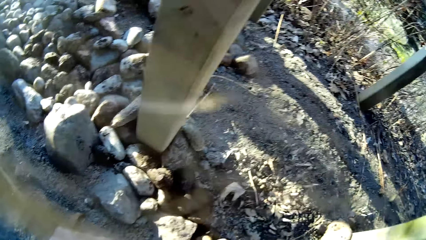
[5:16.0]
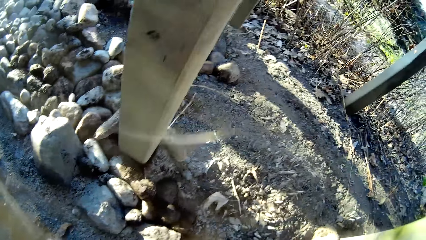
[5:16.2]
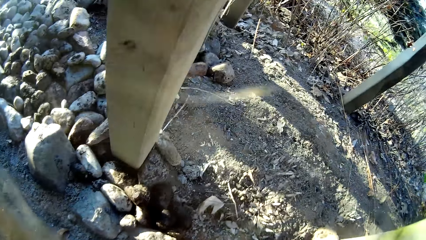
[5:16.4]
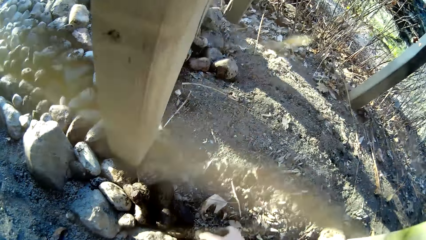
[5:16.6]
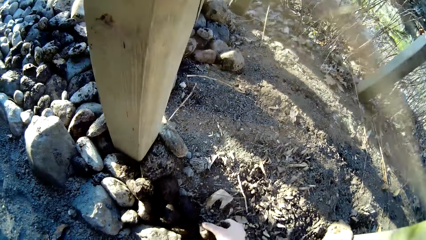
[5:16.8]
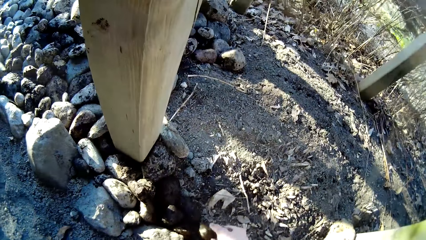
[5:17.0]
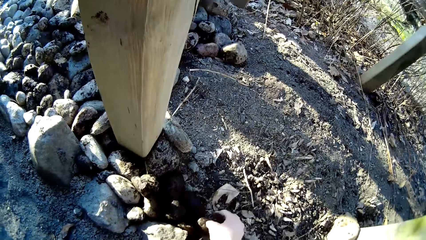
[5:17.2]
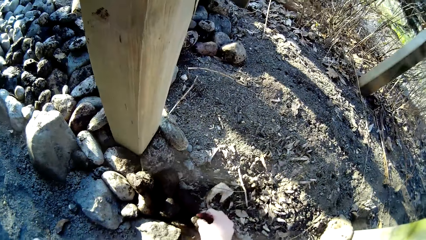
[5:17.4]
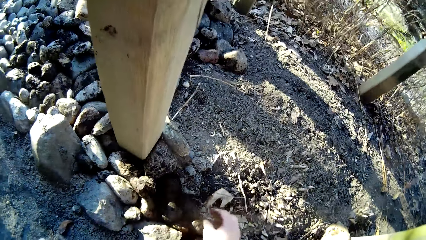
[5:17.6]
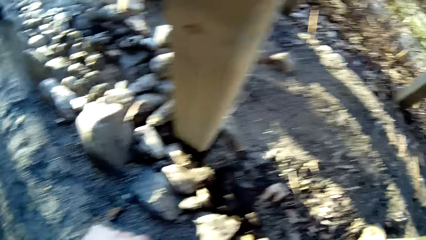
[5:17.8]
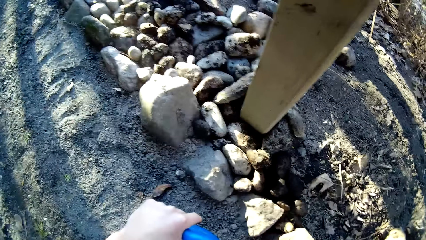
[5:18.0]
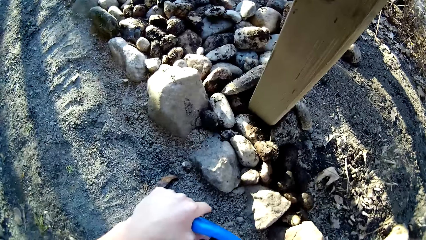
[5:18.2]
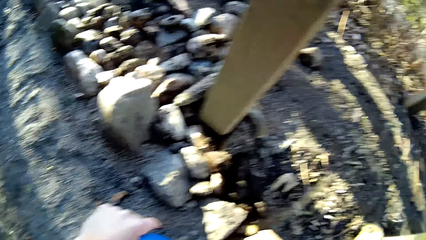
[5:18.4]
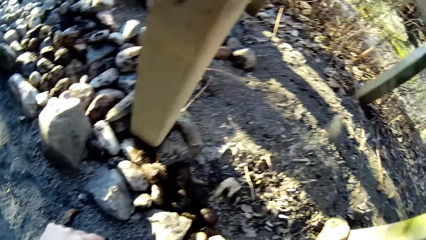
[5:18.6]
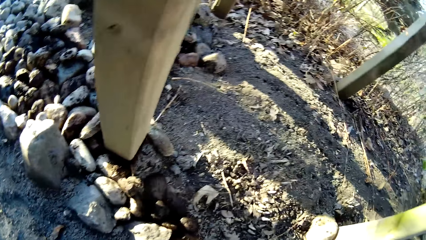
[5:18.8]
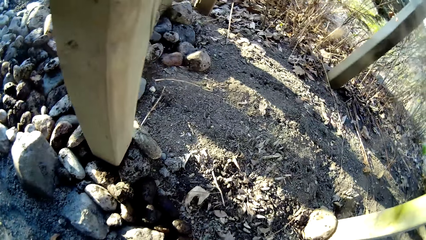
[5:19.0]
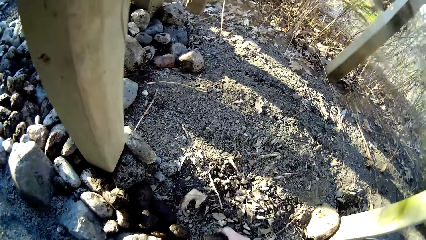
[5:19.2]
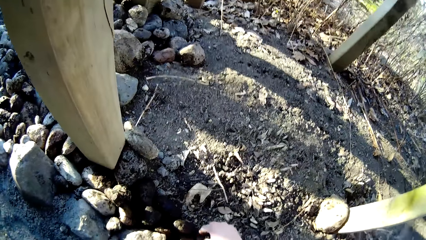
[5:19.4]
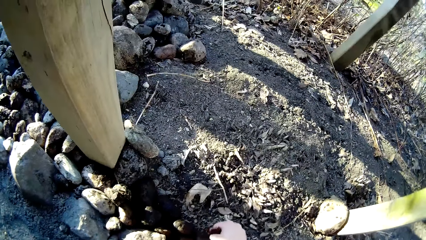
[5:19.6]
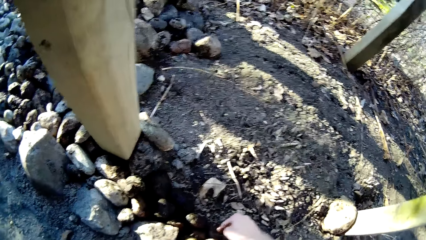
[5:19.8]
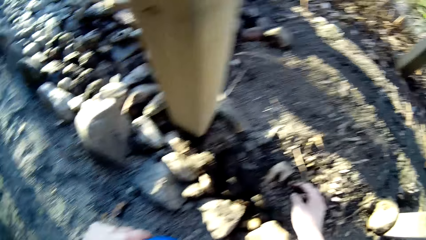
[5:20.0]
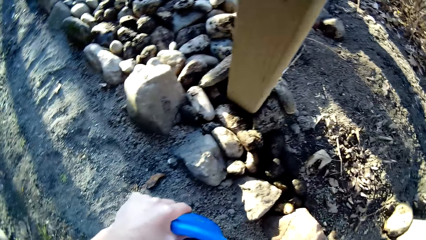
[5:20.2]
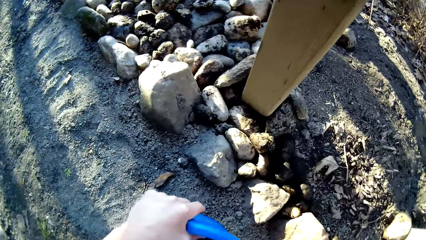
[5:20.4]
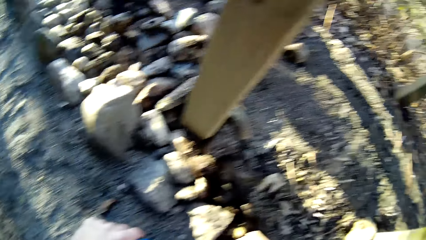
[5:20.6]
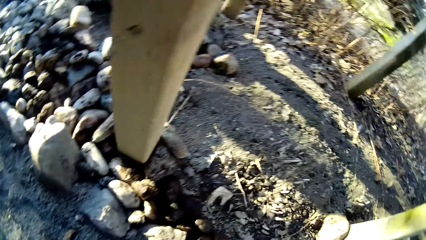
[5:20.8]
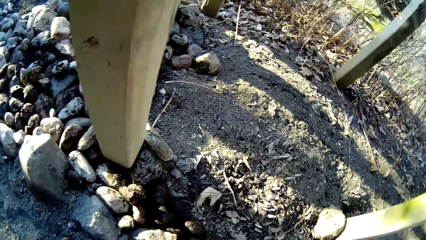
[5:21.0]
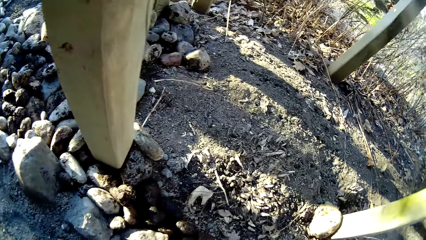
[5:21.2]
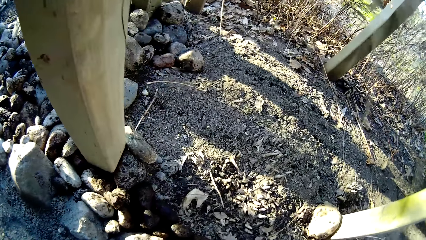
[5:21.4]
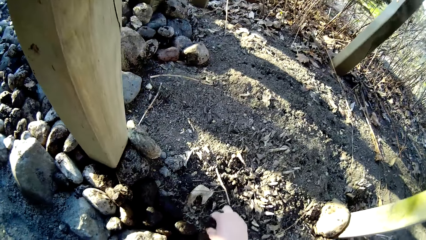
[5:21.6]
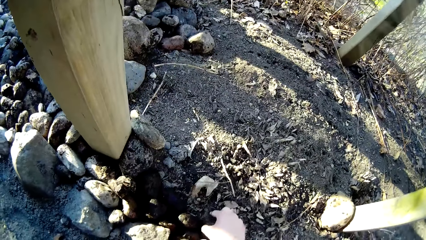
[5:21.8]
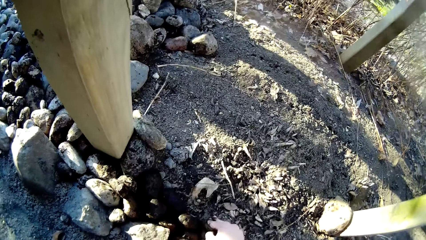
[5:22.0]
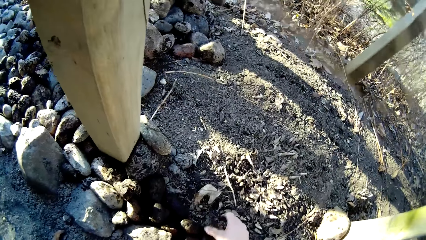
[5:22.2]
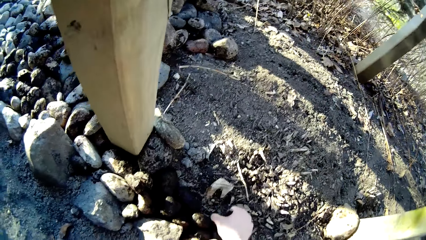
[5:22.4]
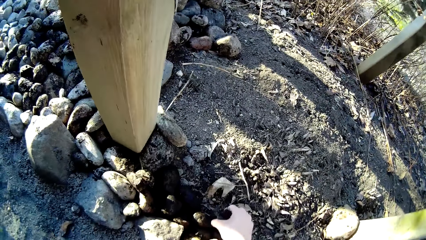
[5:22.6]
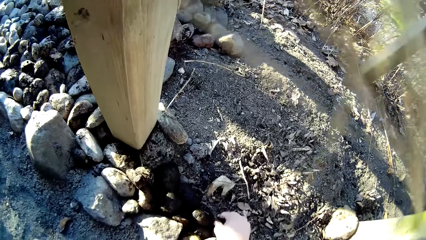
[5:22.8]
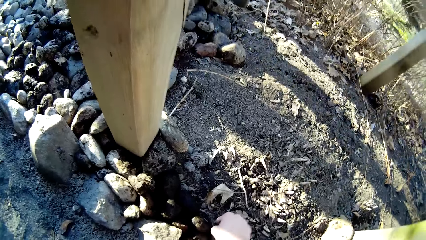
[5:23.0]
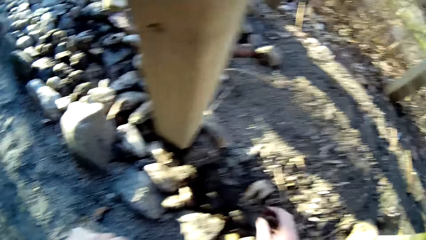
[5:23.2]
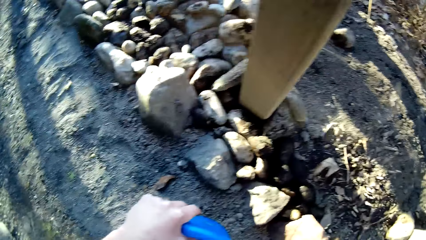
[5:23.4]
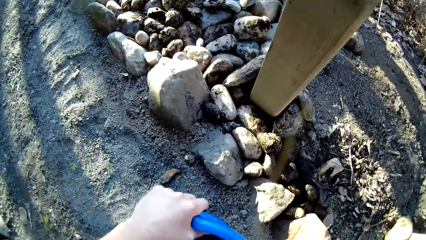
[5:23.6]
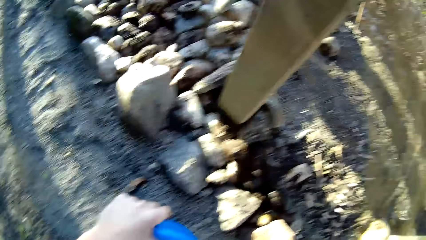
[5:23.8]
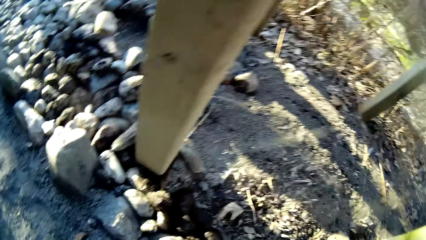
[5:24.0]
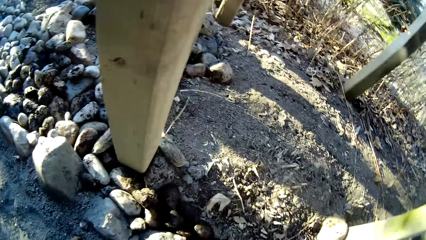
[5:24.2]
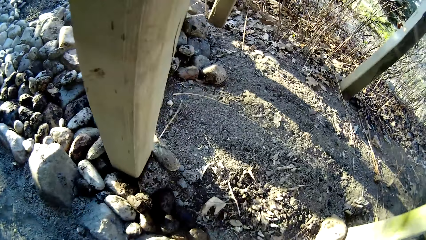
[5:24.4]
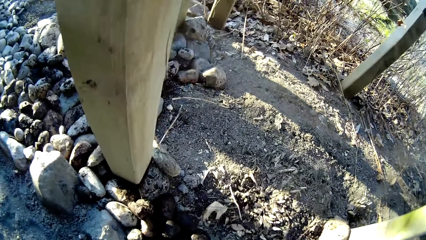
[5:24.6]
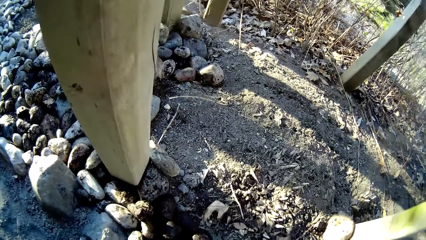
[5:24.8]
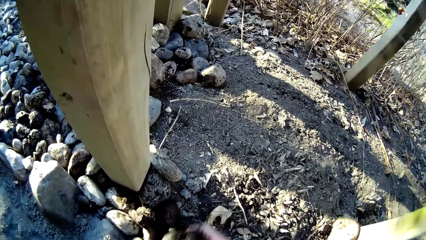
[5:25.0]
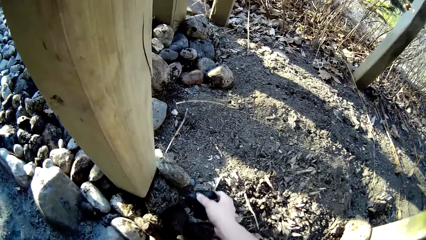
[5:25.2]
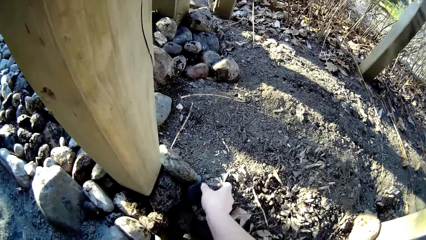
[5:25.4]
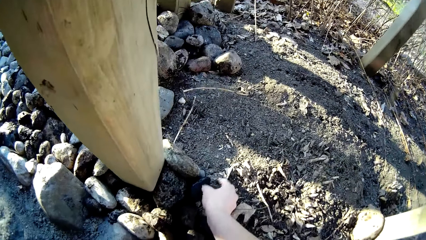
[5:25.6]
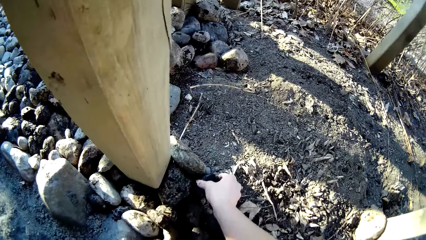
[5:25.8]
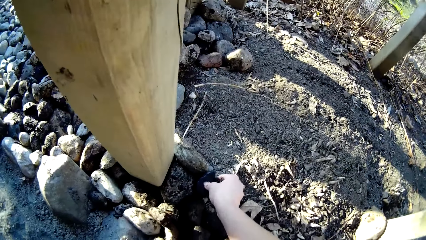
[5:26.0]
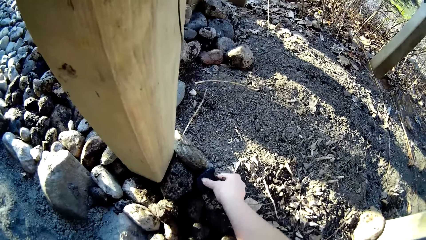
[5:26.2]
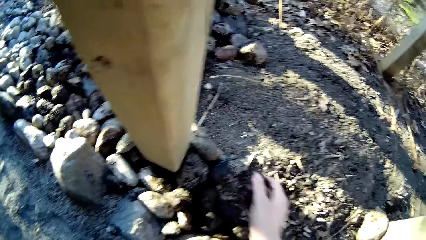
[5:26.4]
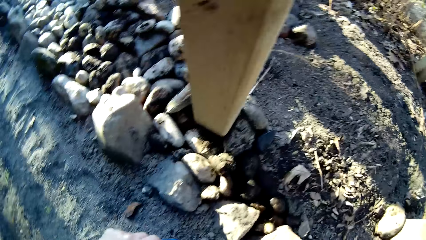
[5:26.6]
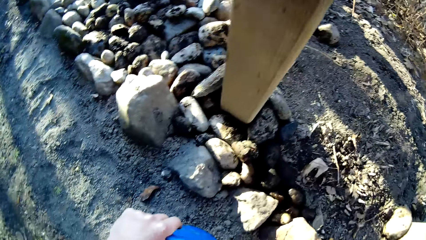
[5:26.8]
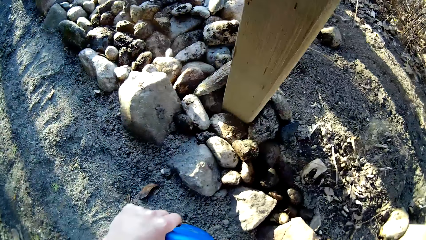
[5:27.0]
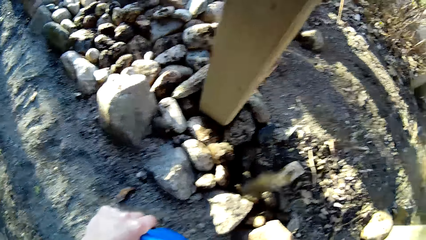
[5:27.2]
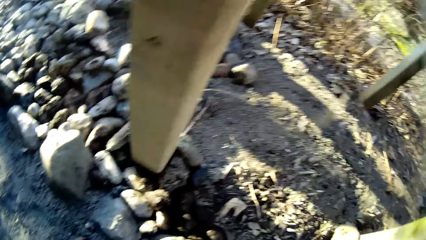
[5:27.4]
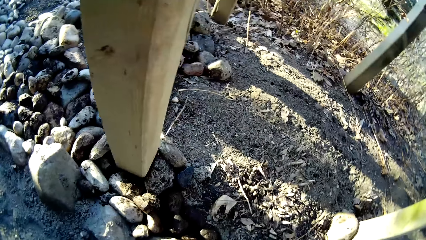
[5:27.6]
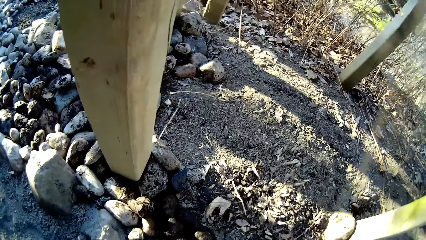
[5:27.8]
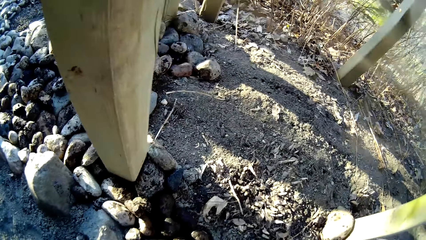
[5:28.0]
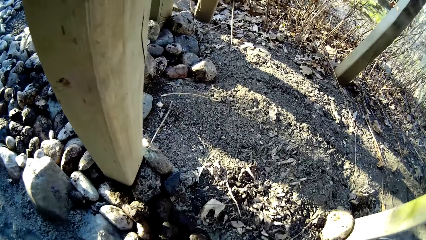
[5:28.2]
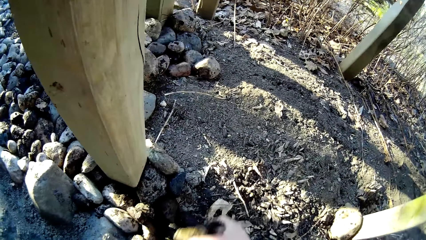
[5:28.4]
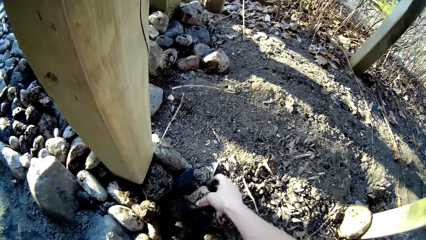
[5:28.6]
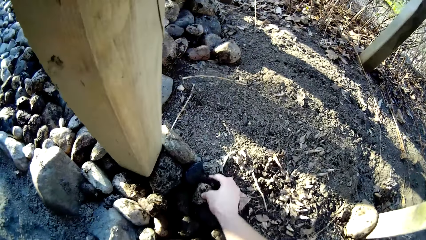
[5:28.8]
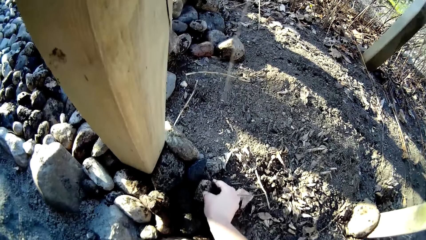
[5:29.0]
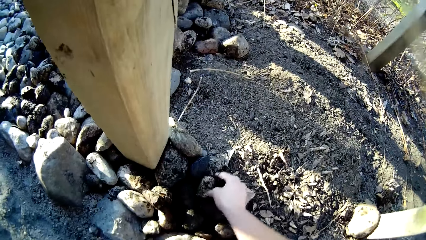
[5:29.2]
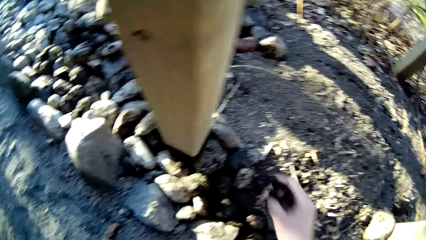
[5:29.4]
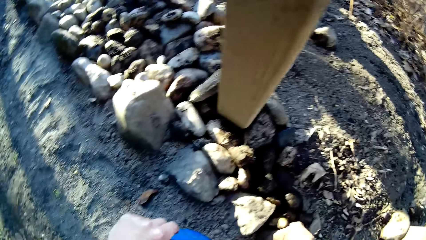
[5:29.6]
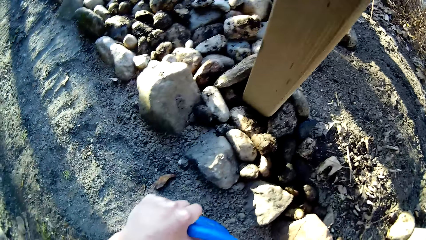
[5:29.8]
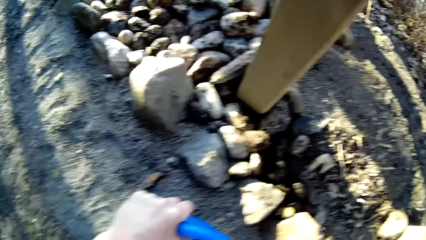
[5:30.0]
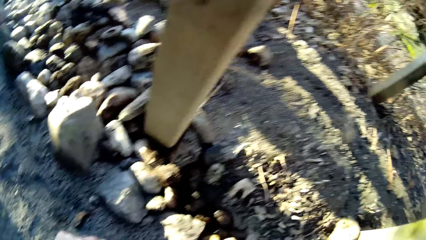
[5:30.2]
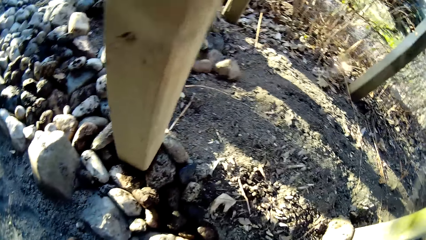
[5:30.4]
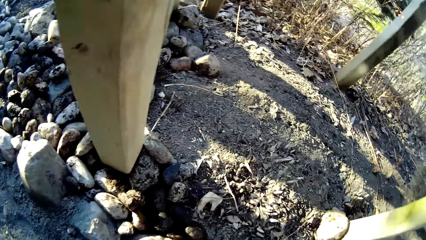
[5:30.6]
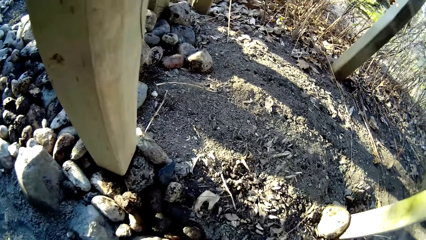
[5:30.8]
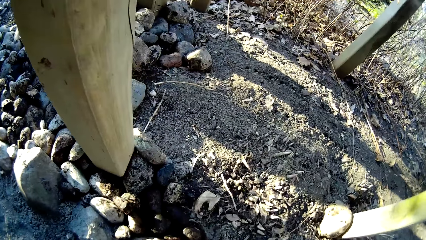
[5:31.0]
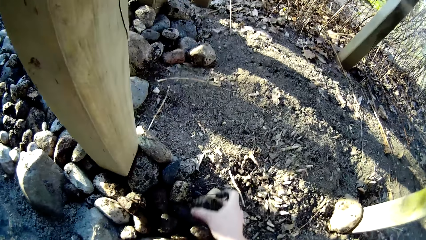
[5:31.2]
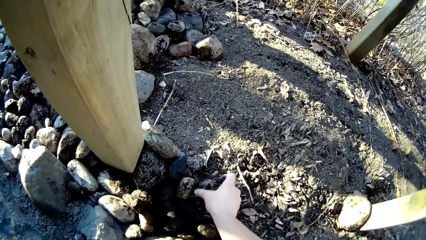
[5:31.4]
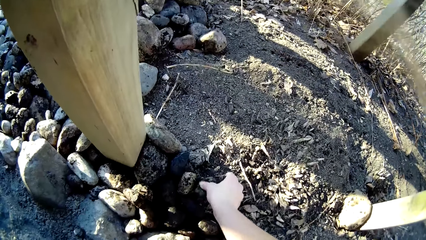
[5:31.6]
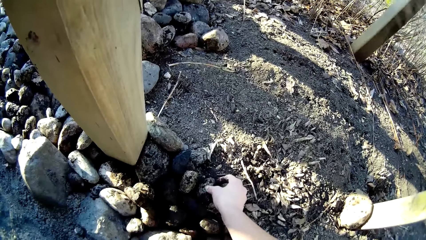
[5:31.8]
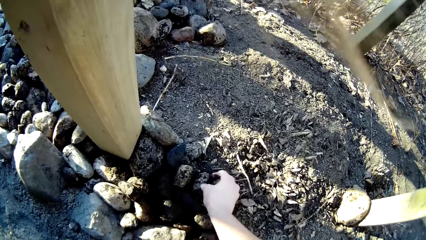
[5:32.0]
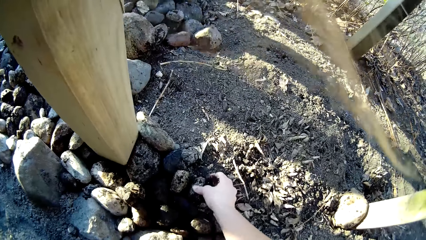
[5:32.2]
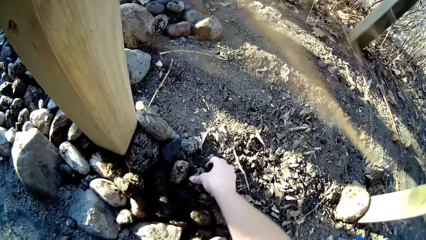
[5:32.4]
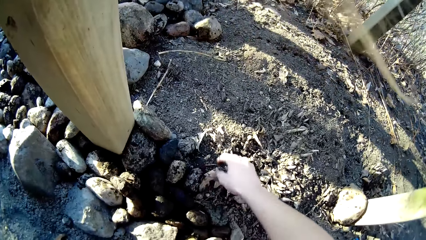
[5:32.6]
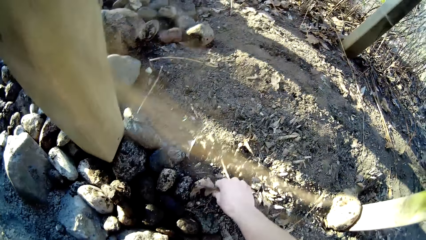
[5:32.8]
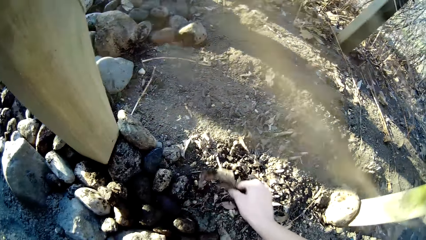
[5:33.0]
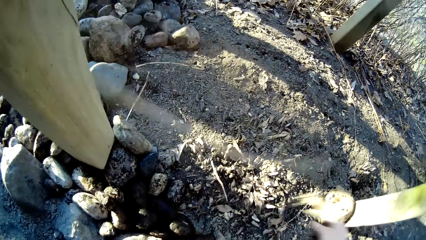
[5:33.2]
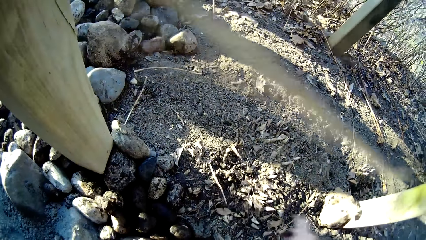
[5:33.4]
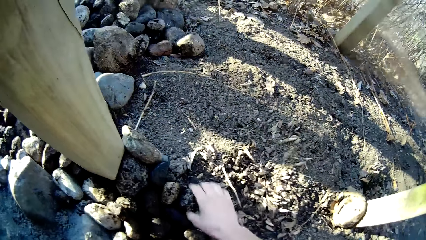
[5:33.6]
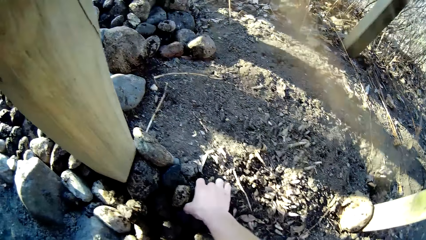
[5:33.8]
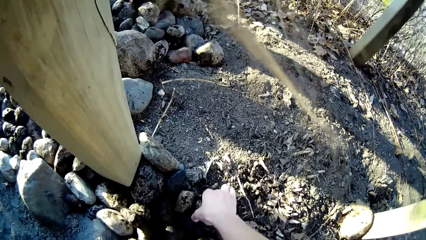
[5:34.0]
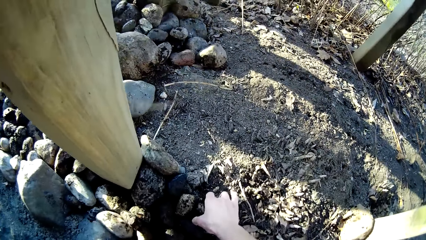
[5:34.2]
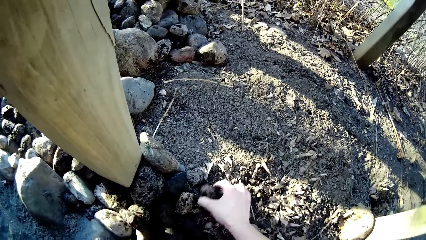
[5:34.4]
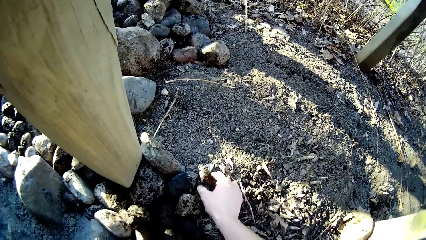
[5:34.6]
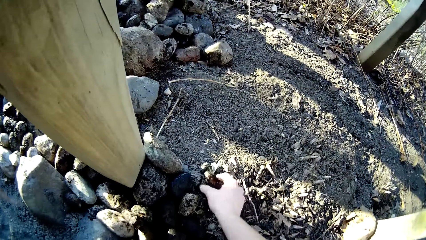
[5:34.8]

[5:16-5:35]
The camera wearer picks the stones from the bucket. He transfers a stone from the bucket to the ground with his right hand. He places the stones on the ground. He transfers a stone from the bucket to the ground with his right hand. He places the stones on the ground. He picks the stones from the bucket. He transfers a stone from the bucket to the ground with his right hand. He places the stones on the ground. He transfers a stone from the bucket to the ground with his right hand. He picks the stones from the bucket. He places the stones on the ground. He transfers a stone from the bucket to the ground with his right hand. He picks the stones from the bucket. He places the stones on the ground. He transfers a stone from the bucket to the ground with his right hand. He picks the stones from the bucket. He places the stones on the ground. He picks a dry leaf from the ground with his right hand. He throws the dry leaf in his right hand to the ground. He moves a stone on the ground with his right hand.
